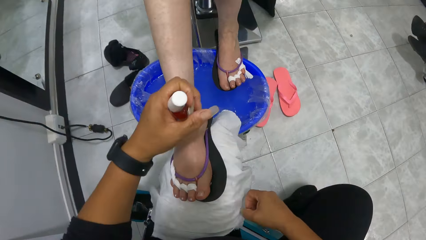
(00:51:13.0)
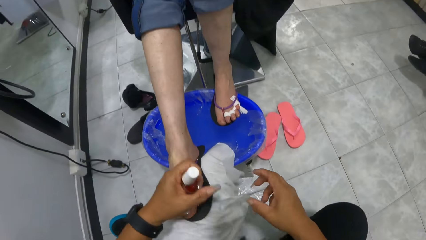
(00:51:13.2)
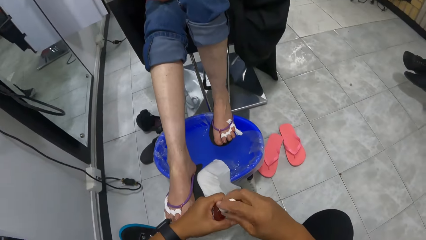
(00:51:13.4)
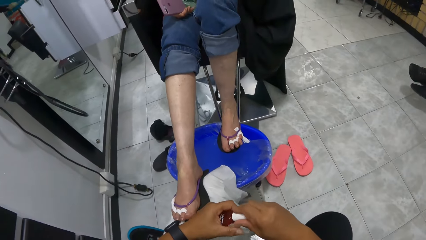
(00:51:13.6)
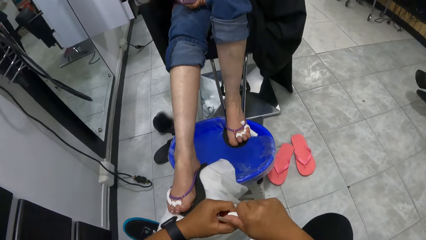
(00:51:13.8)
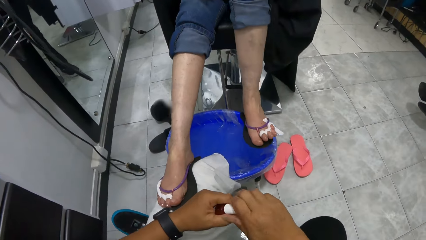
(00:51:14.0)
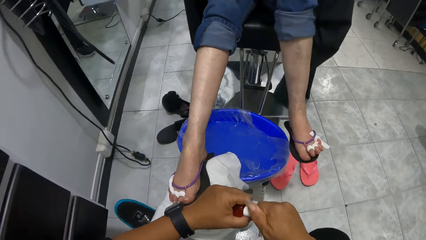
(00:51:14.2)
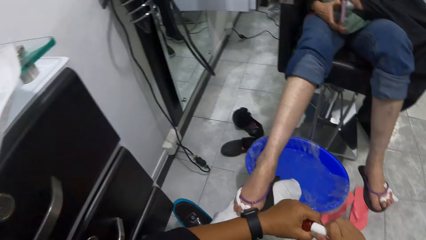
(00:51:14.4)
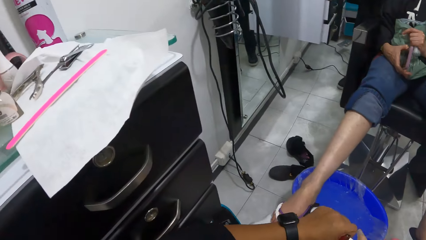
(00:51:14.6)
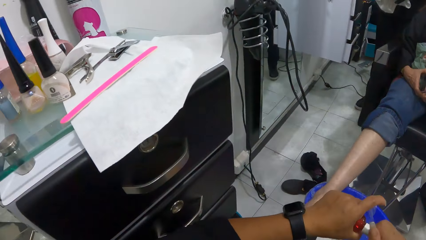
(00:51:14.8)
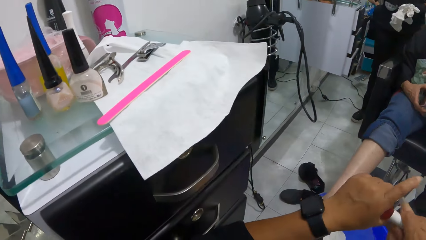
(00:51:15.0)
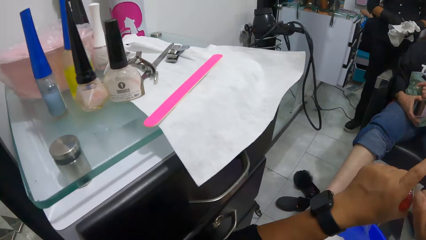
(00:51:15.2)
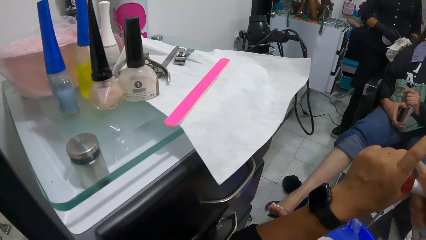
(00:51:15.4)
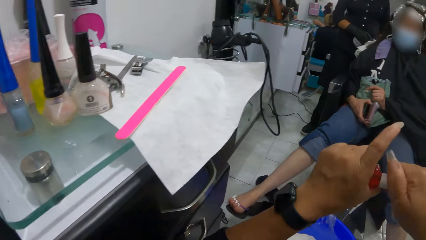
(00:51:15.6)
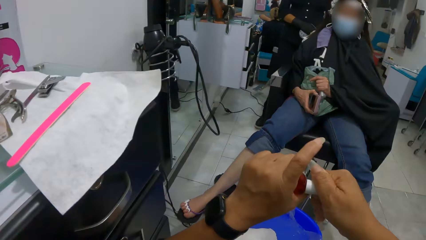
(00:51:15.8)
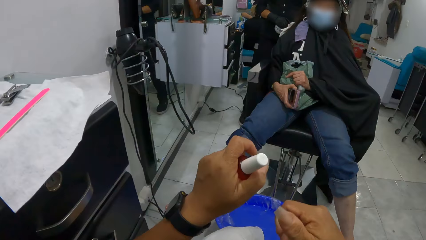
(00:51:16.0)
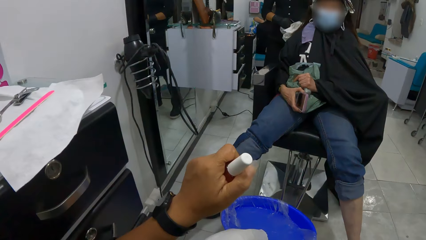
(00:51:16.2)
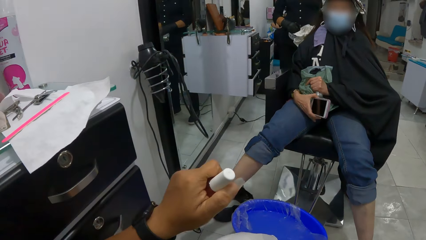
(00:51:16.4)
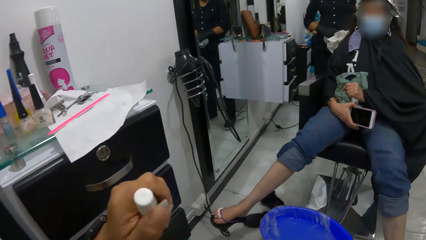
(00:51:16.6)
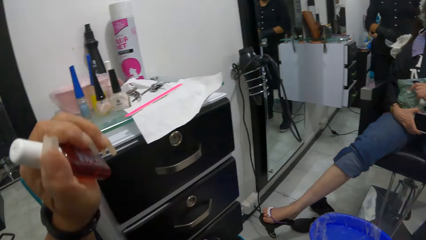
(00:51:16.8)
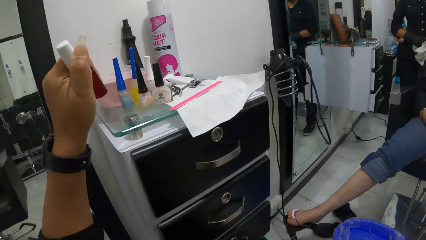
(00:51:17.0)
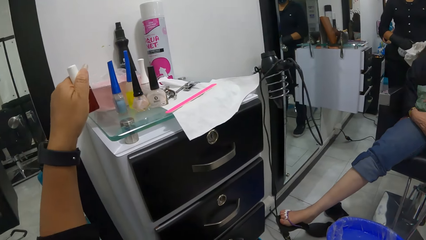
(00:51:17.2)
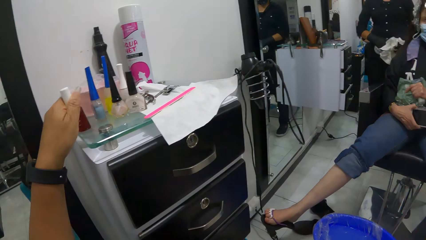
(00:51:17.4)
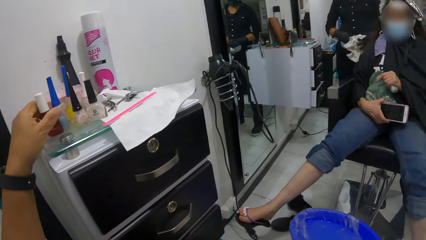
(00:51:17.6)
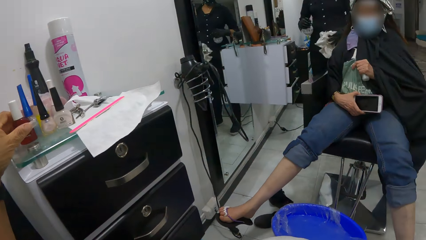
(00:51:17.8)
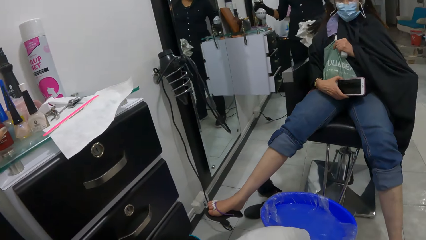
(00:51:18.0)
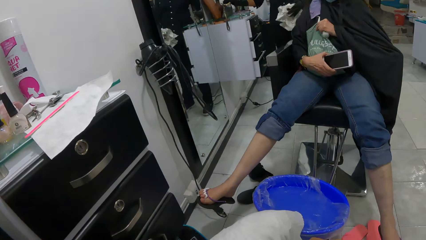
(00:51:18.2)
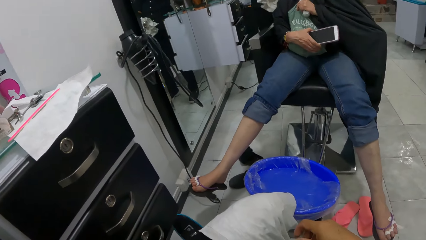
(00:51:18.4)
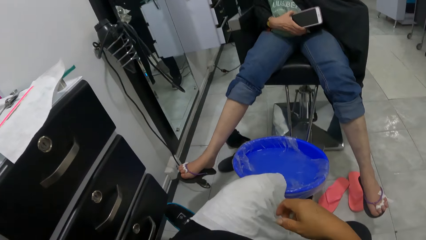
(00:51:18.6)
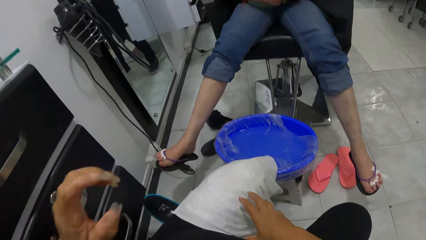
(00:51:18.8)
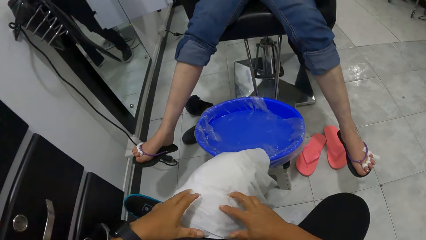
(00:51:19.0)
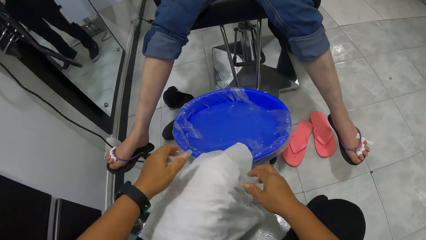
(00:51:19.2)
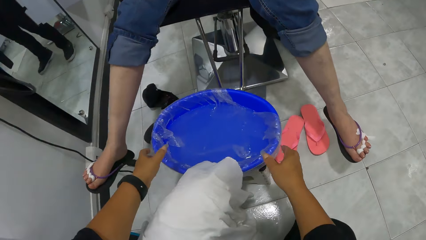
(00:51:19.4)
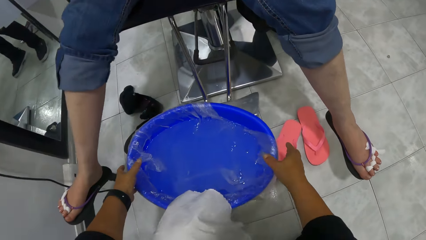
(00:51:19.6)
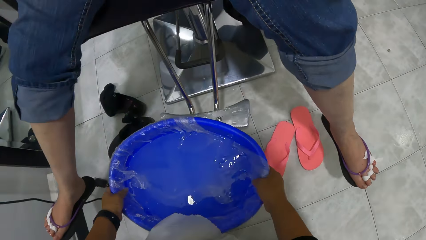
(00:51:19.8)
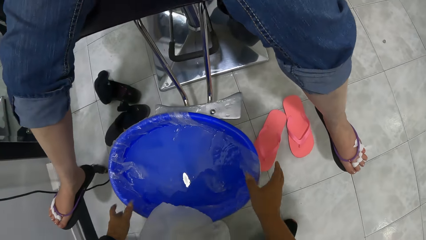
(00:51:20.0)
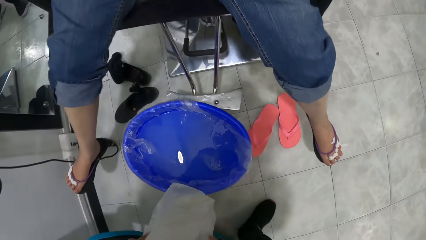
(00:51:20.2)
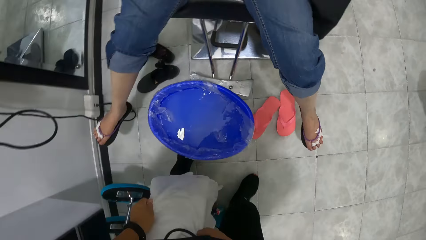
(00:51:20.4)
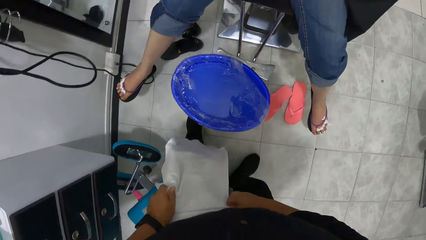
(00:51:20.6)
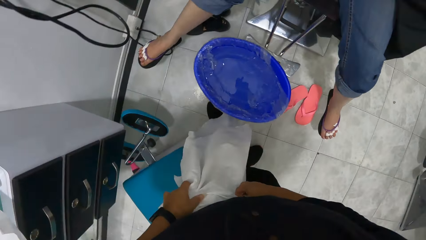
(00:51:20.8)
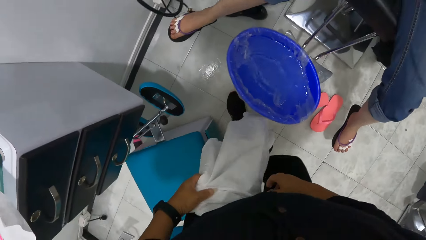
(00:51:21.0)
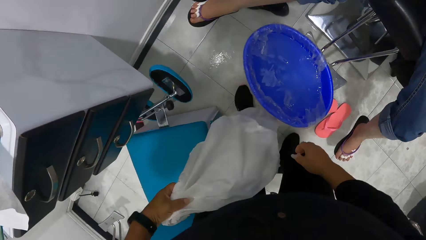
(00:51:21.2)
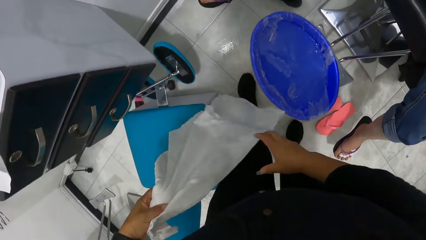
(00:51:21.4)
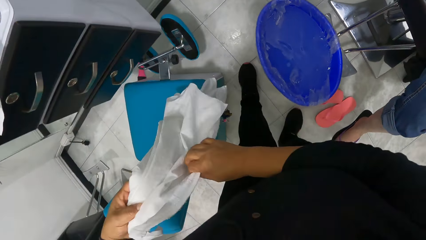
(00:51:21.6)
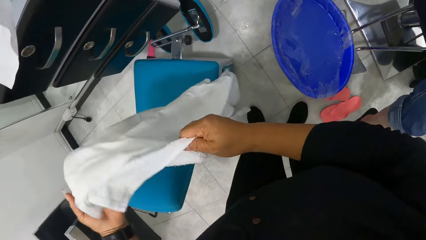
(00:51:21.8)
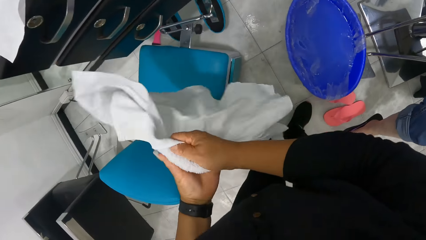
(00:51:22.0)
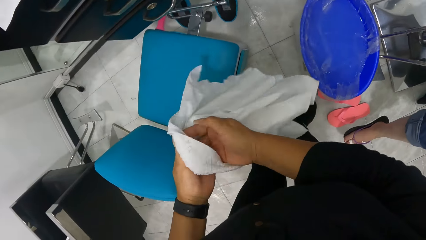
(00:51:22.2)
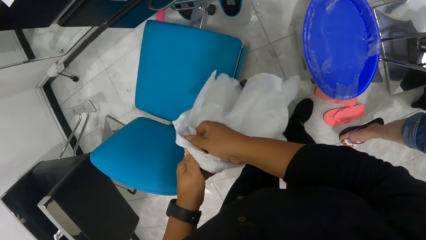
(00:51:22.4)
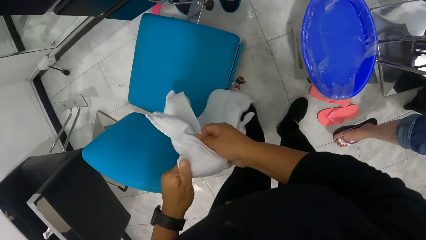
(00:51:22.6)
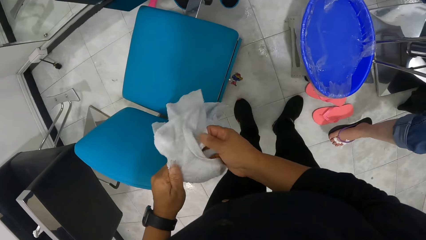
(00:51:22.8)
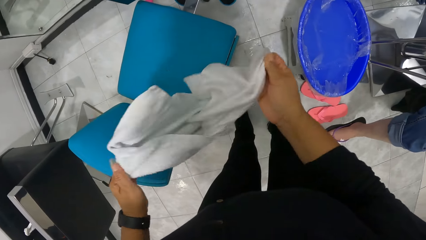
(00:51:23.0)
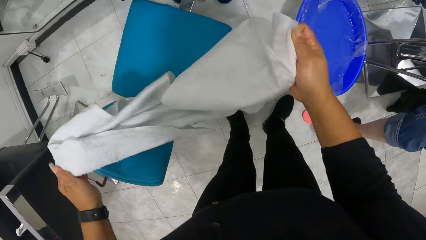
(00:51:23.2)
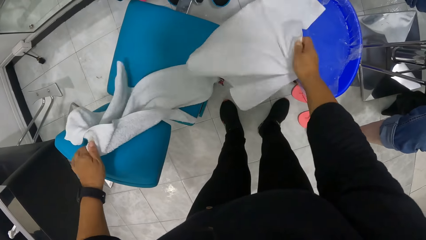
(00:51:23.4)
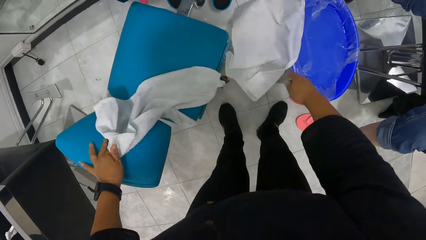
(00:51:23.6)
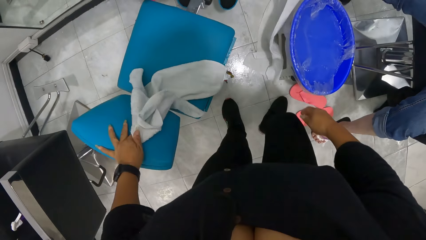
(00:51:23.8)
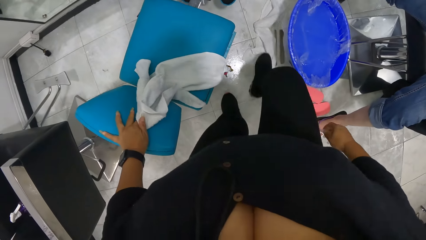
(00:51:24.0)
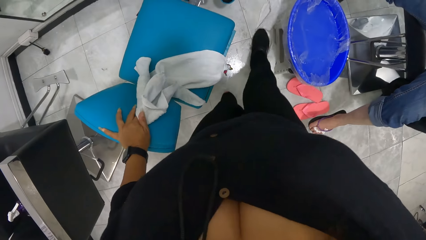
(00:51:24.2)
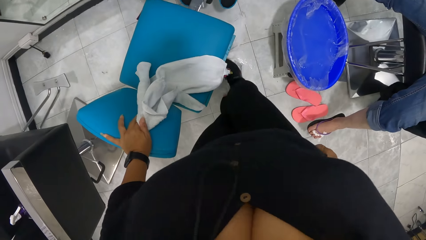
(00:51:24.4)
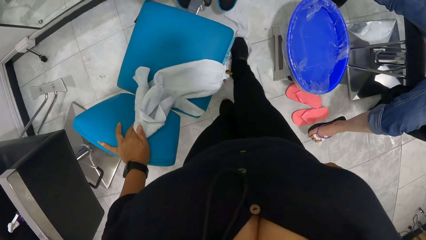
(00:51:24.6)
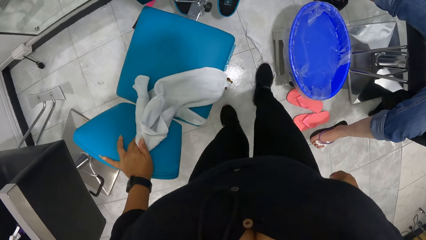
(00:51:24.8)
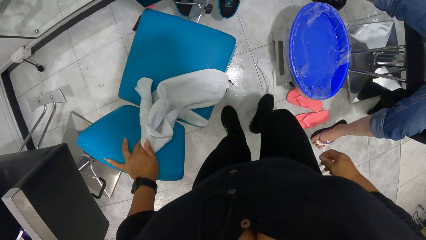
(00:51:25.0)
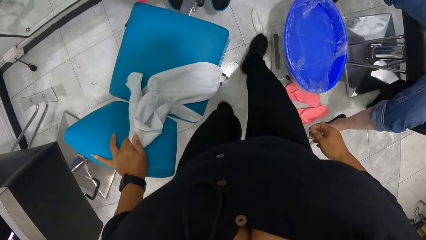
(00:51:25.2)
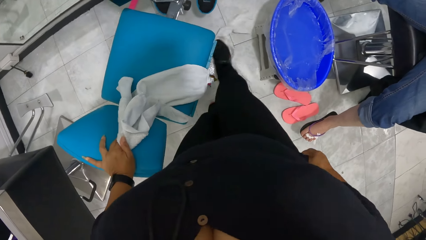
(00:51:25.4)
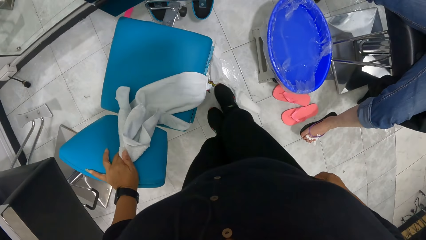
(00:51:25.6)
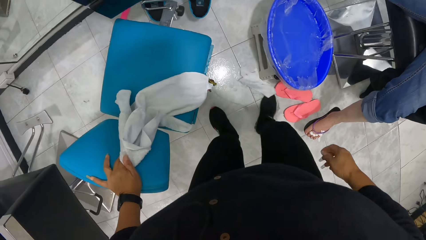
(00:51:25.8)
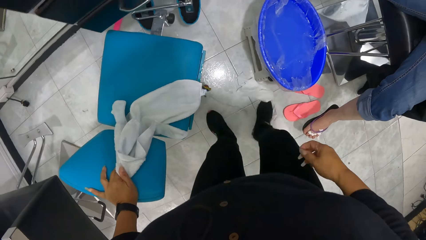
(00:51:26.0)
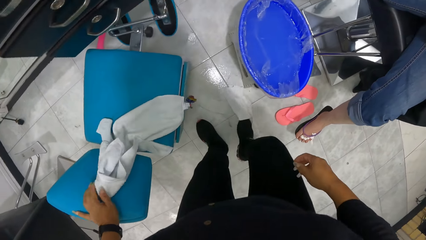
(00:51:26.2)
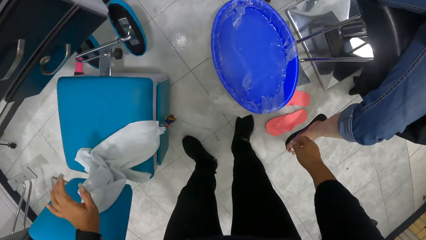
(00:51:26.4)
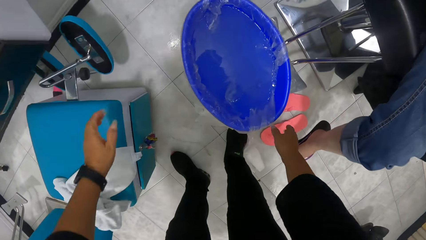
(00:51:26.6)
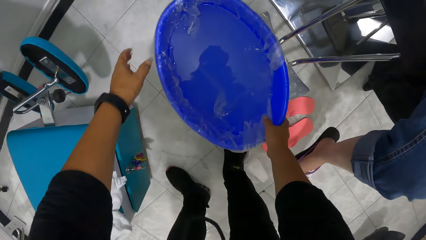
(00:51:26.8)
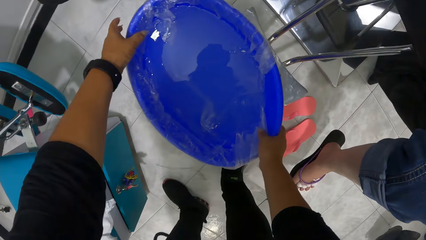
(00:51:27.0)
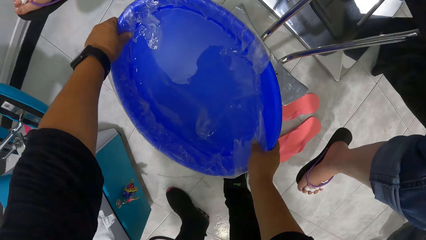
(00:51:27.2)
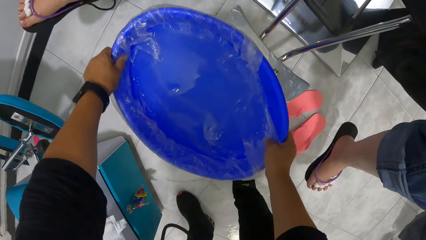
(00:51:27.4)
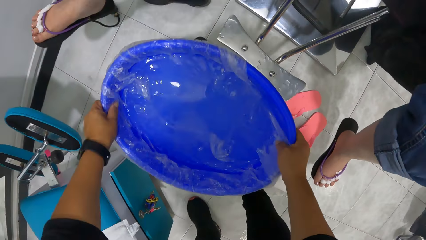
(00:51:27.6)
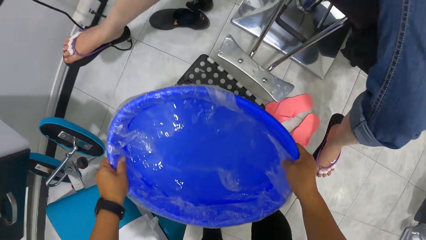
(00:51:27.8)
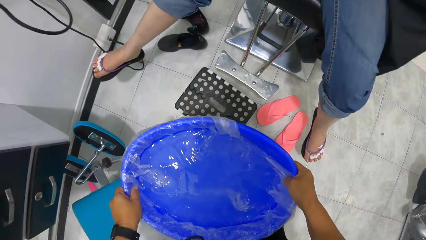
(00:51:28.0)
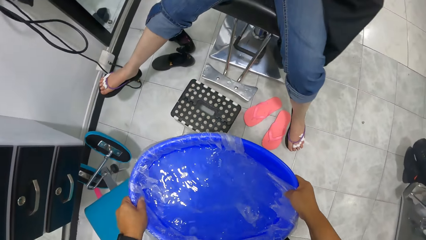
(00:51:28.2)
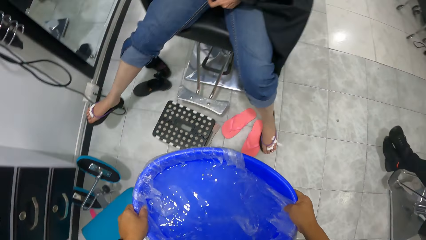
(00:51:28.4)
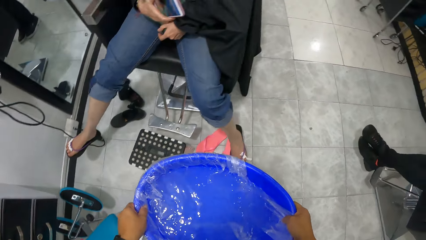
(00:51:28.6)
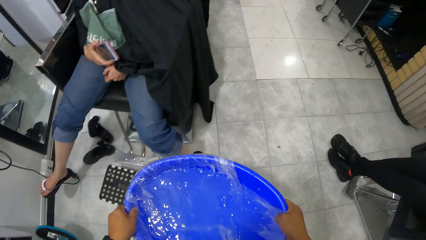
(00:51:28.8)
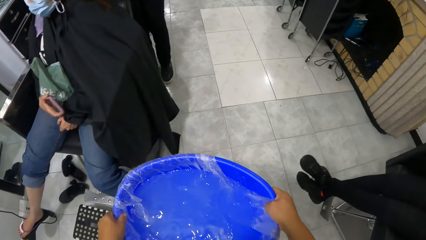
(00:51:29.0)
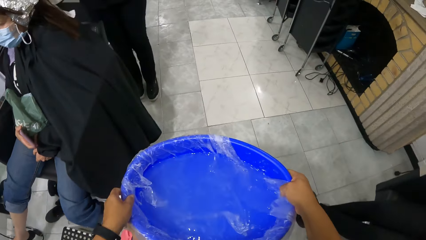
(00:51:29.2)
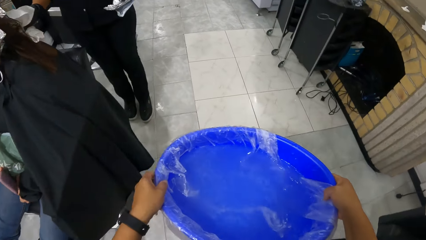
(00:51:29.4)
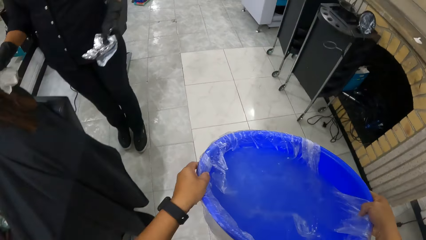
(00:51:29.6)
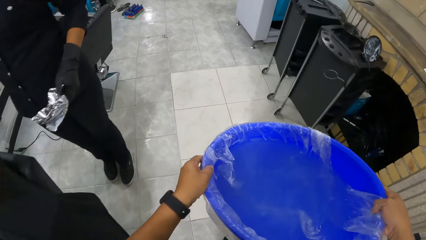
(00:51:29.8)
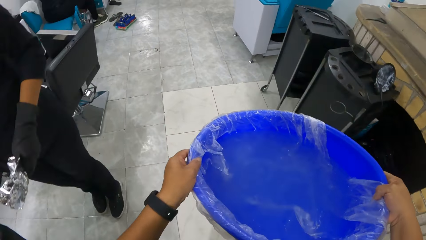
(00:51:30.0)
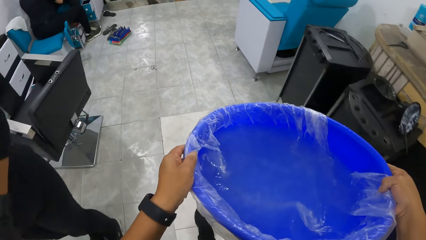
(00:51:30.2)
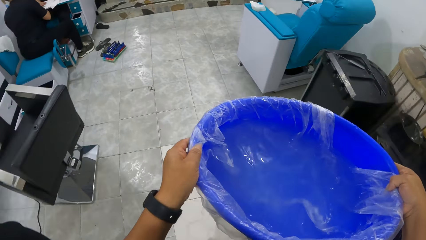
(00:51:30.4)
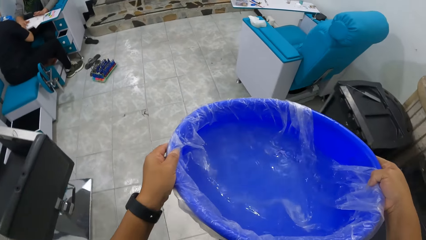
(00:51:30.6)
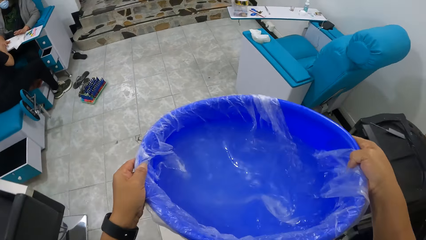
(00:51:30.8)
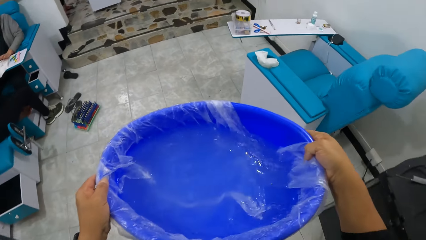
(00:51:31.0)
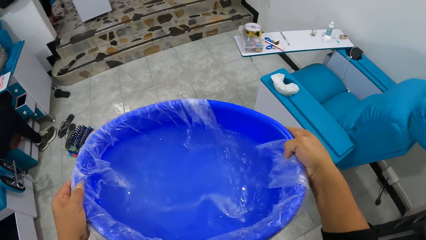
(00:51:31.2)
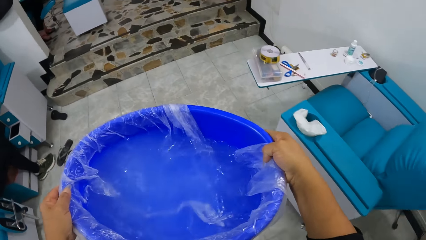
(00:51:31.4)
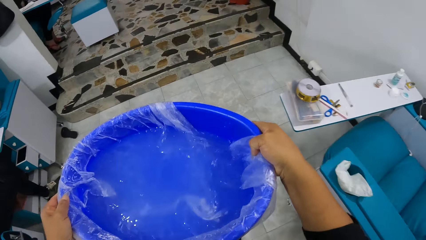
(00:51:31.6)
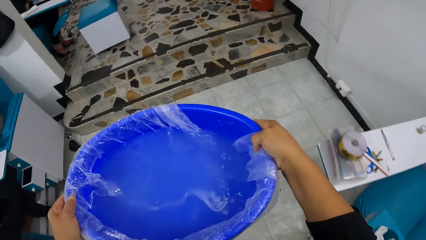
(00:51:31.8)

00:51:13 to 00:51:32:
The camera wearer wipes the nail polish on her right thumb nail onto the towels on her lap. She closes the nail polish bottle with her right hand. She looks around. She places the nail polish bottle onto the shelf with her left hand. She touches the towels on her lap with both hands. She touches a wash bowl on a stool with both hands. She stands. She picks up the towels from her lap with both hands. She wipes both hands with the towels. She separates the towels with both hands and drops the towel in her right hand onto the floor. She places her right leg onto the towel on the floor. She wipes the floor with the towel under her right foot. She drops the towel in her left hand onto a seat. She carries the wash bowl from the stool with both hands. She walks towards the washing area.
